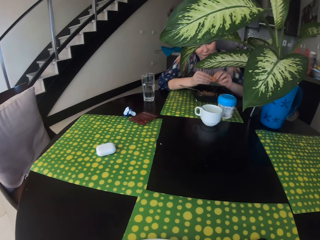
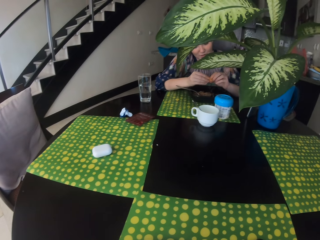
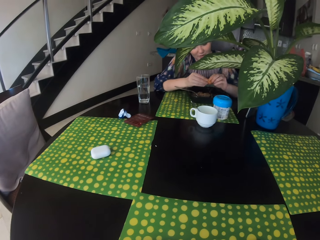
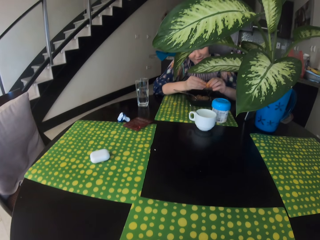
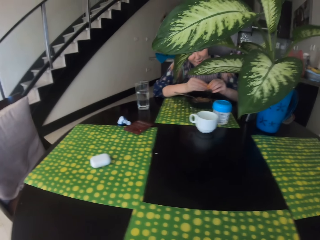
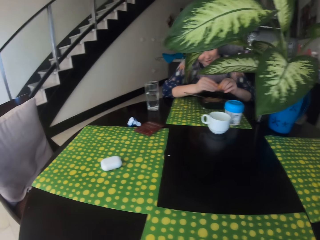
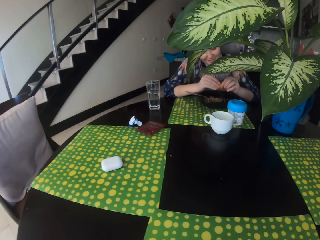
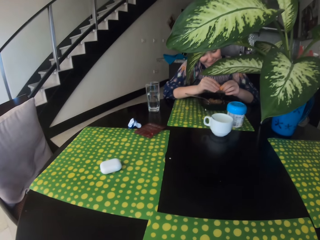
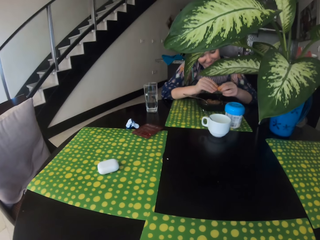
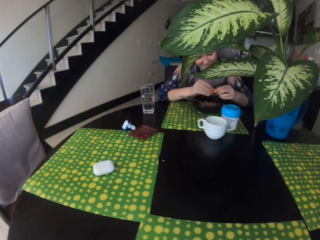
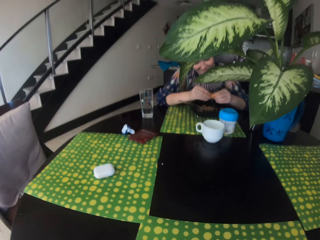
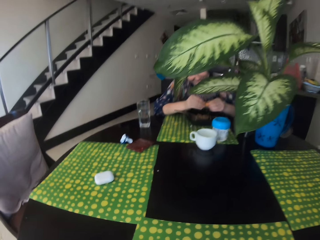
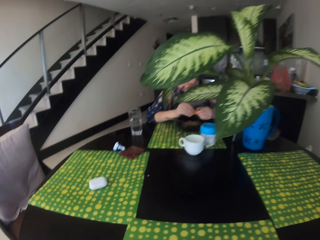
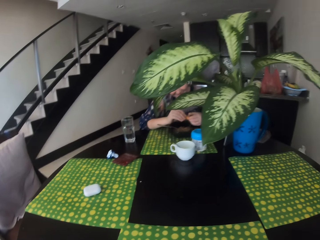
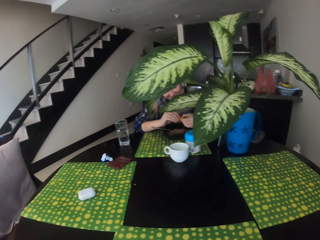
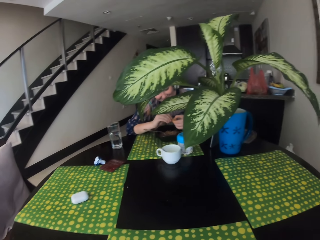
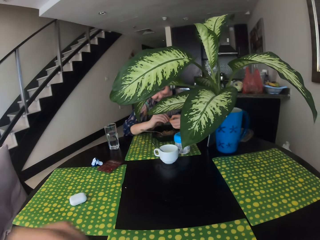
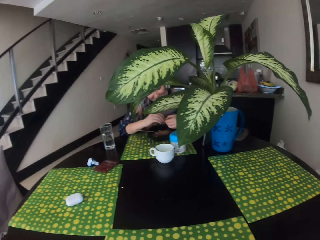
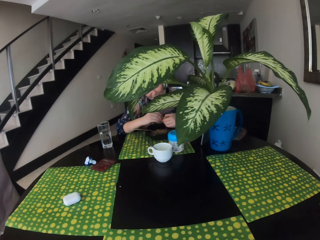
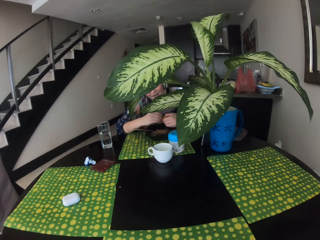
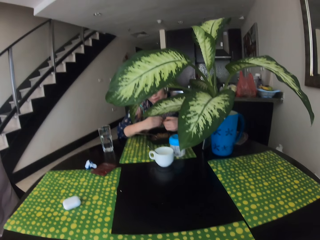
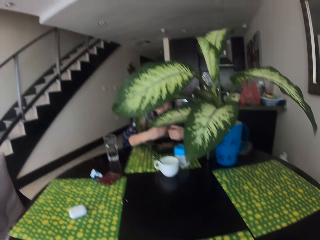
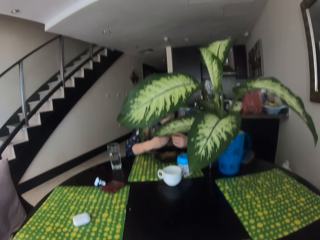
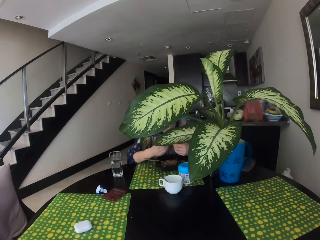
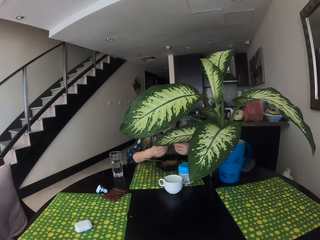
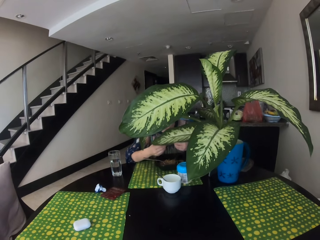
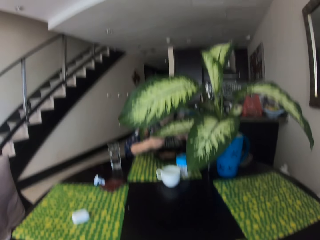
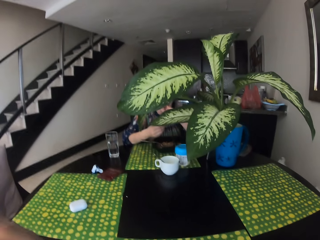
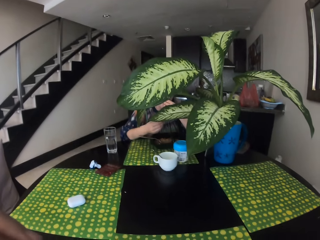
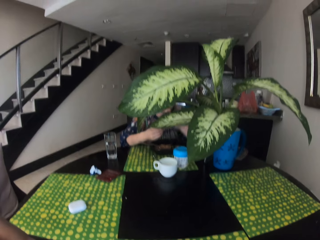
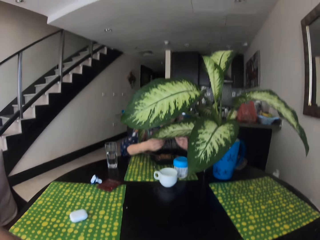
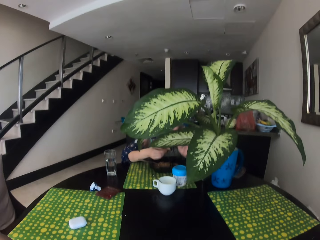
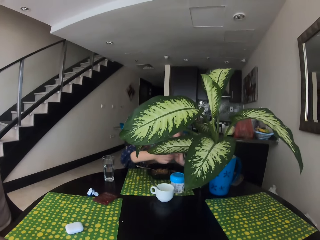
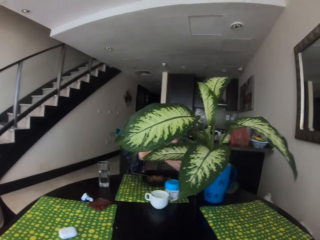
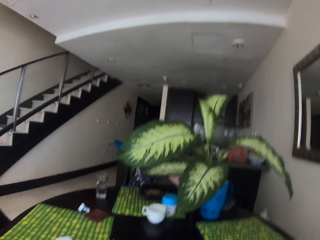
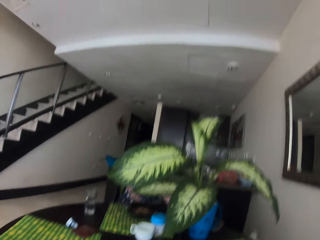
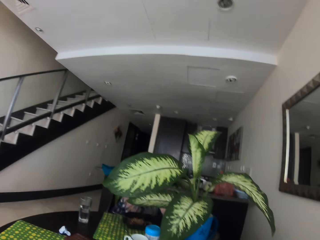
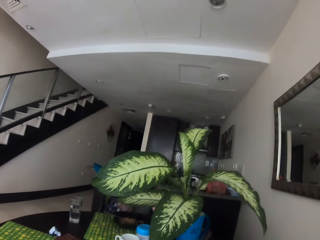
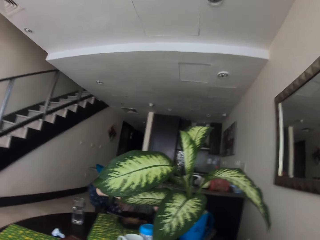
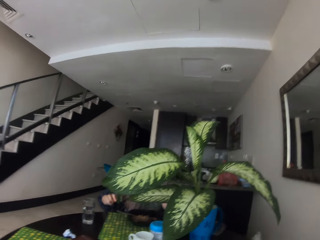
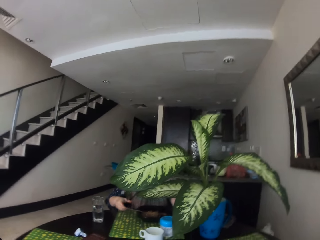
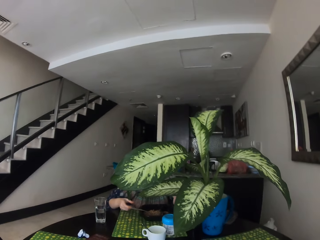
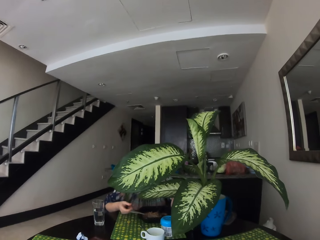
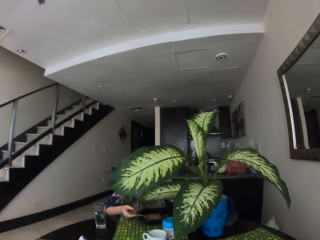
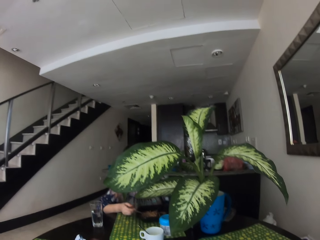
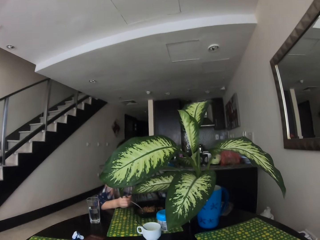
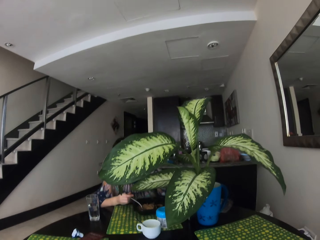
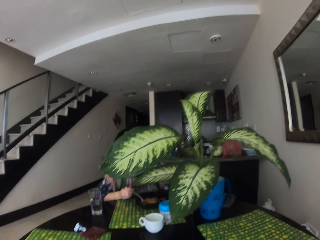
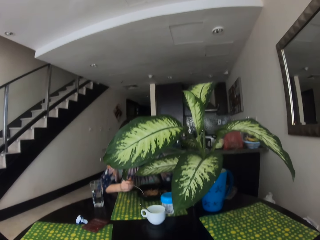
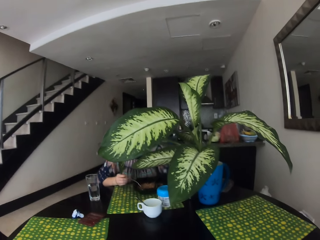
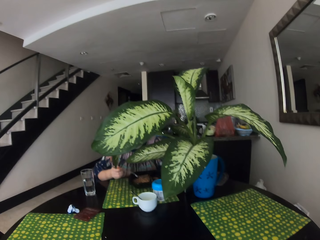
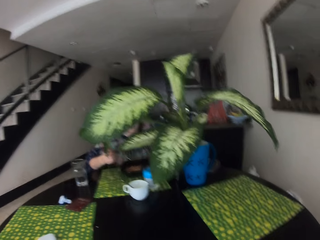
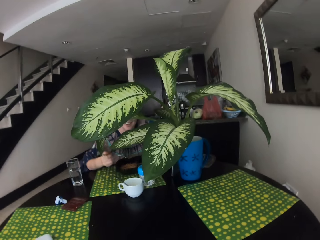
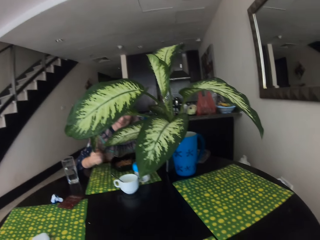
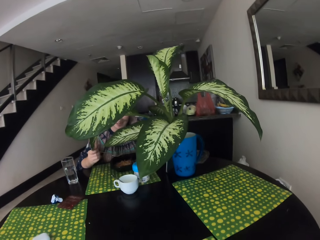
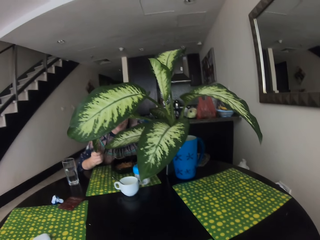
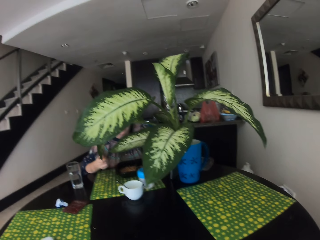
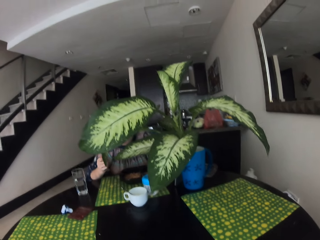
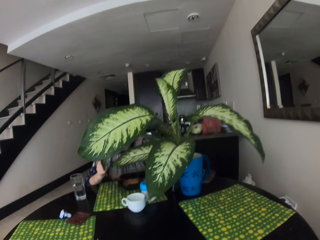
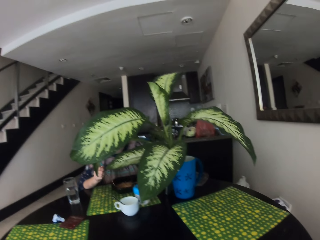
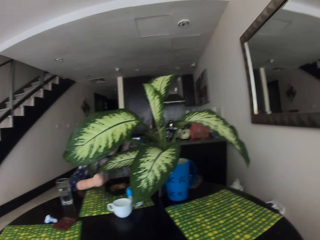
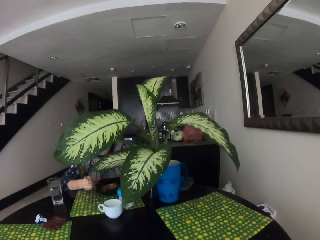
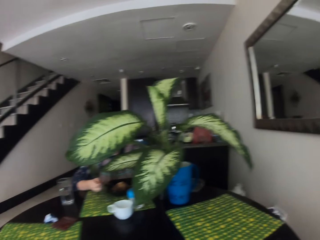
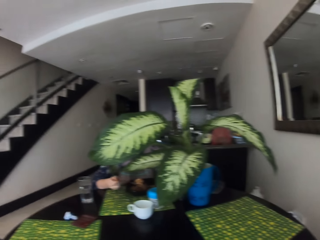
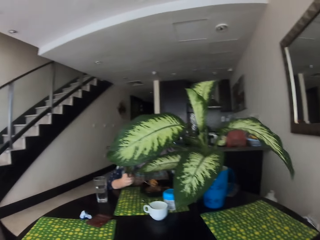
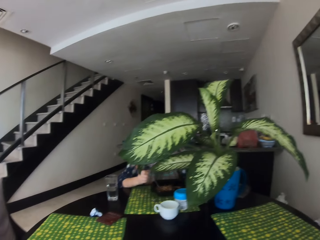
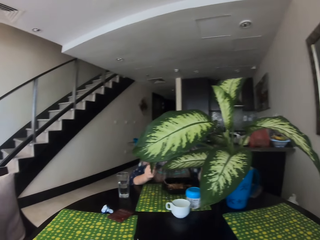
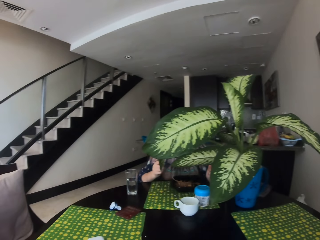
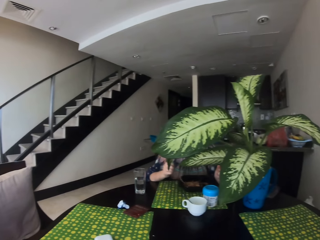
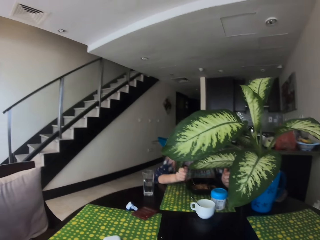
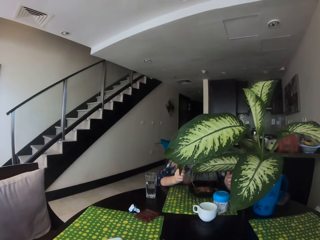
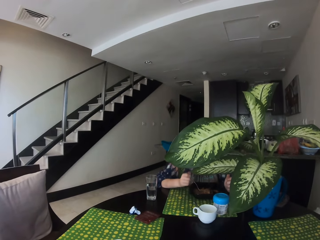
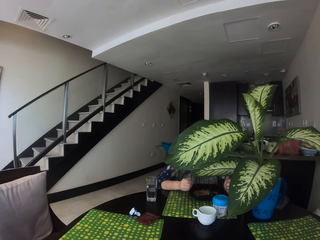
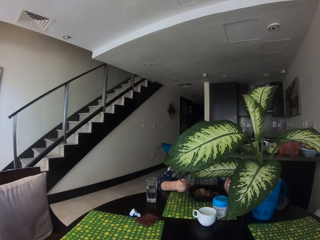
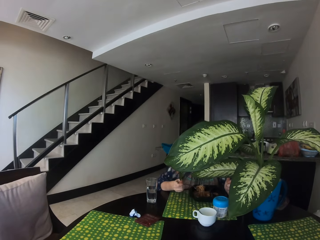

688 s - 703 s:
A woman eats the meat, moves her hand, and talks to the camera wearer. The camera wearer talks to the woman. They look at the woman.

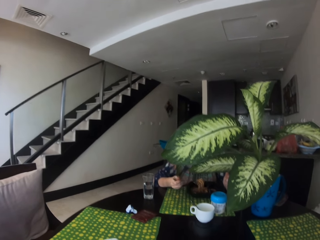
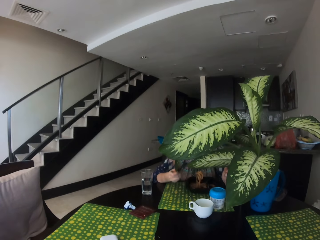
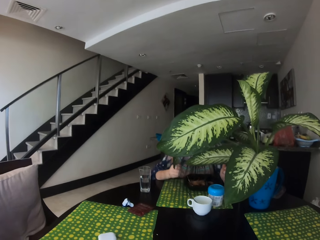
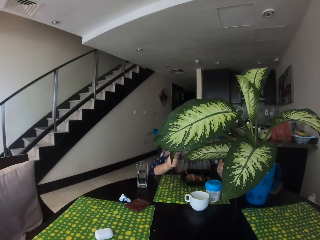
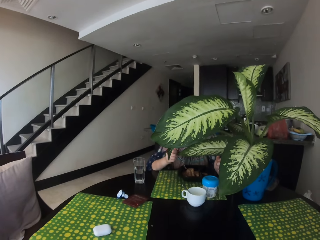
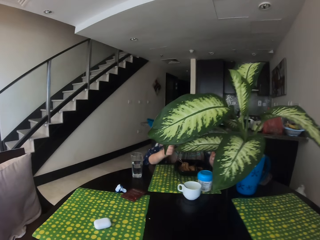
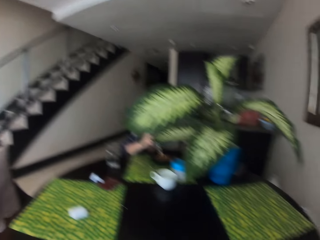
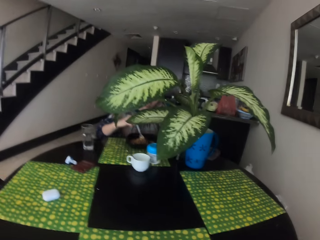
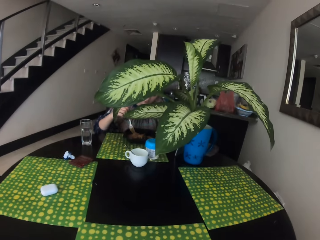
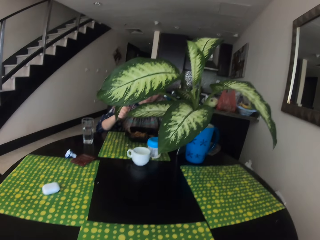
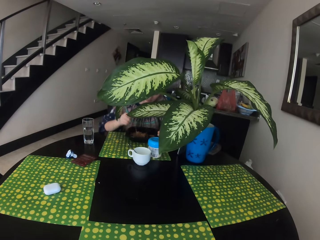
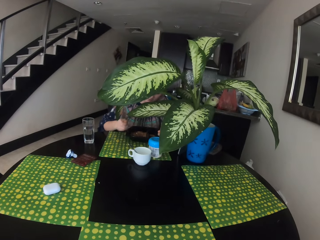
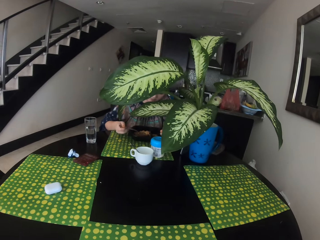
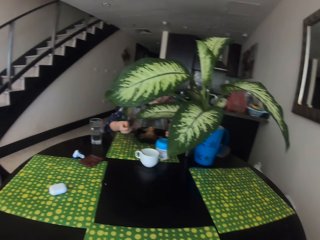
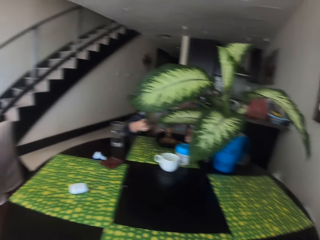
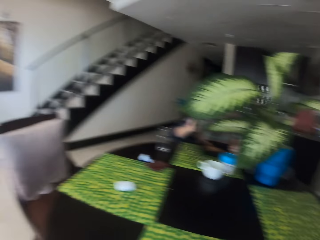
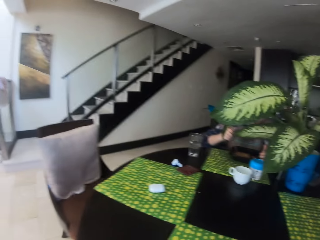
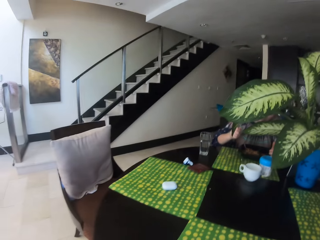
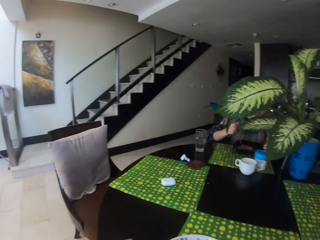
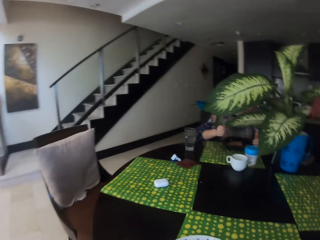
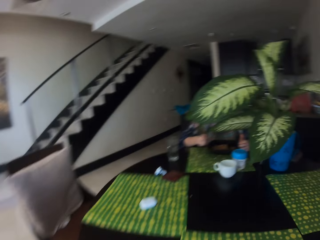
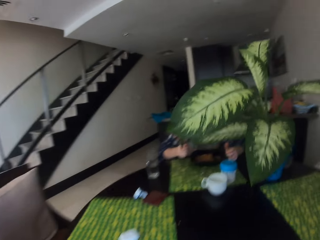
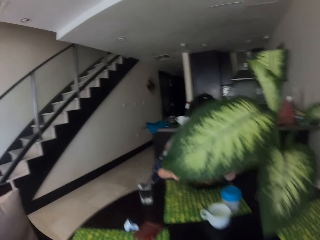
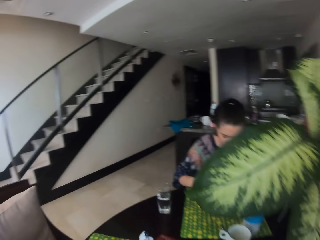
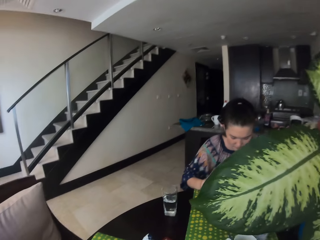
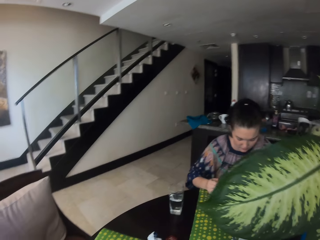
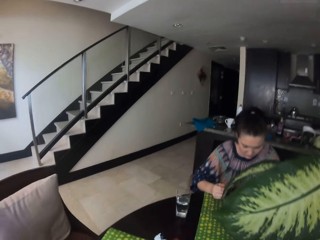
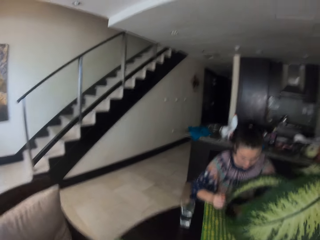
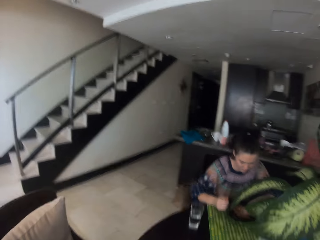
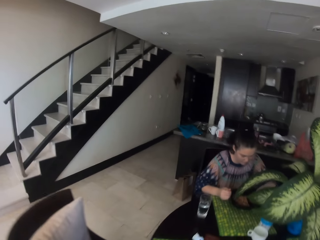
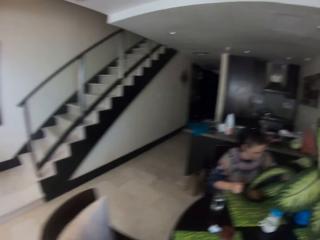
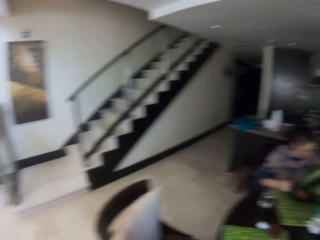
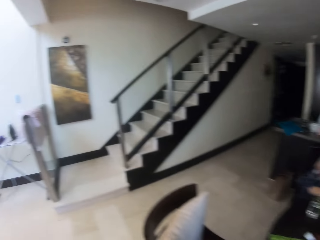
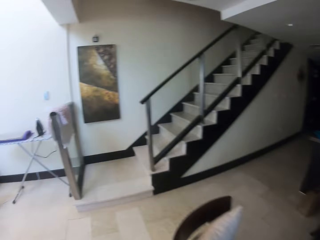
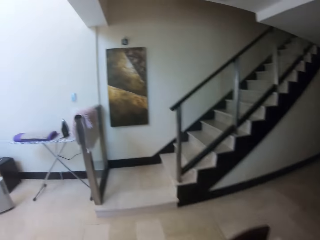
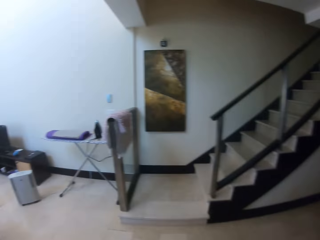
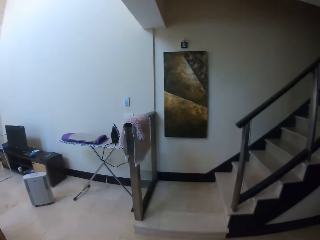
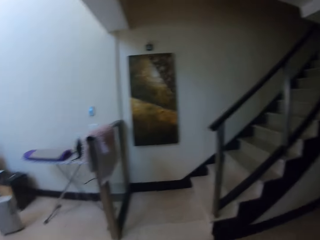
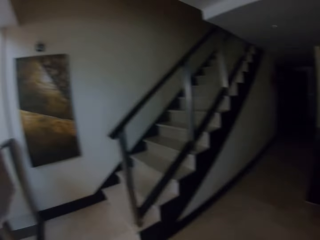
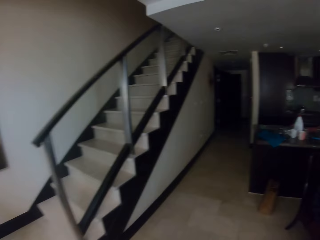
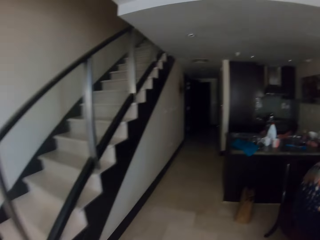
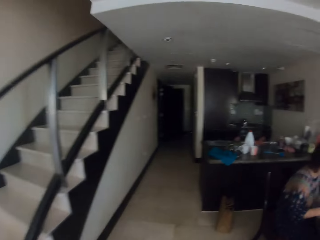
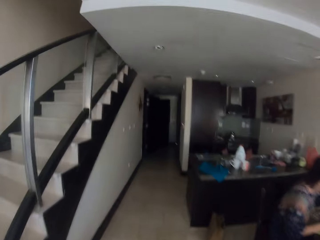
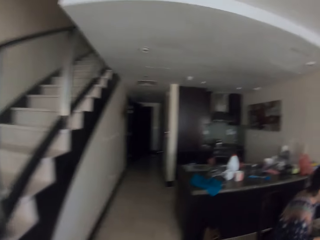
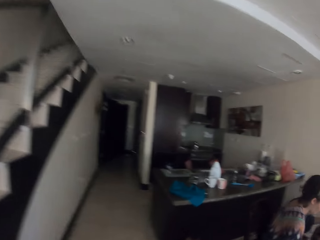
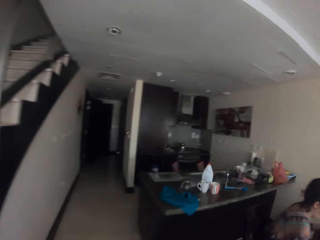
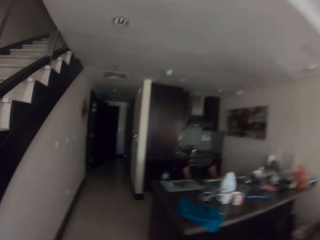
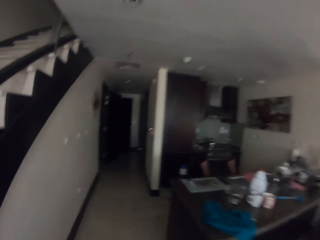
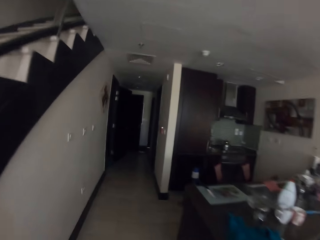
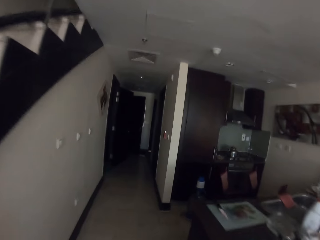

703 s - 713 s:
A woman eats the meat. The camera wearer looks around the house. They stand from their seat. They walk towards the kitchen.
